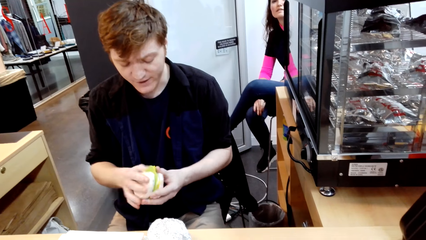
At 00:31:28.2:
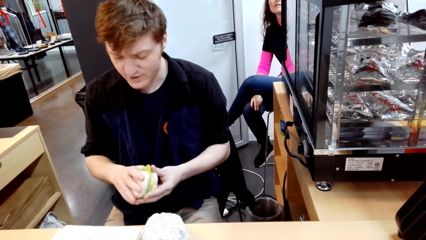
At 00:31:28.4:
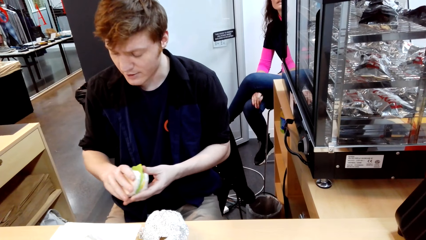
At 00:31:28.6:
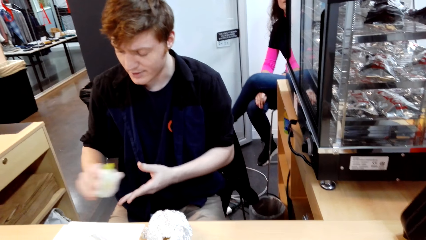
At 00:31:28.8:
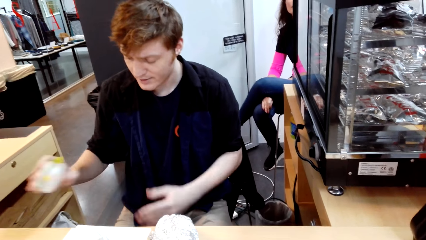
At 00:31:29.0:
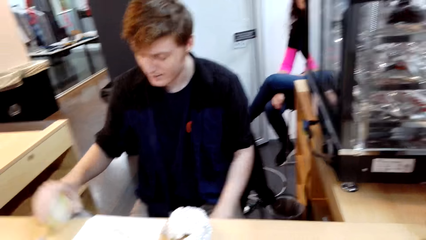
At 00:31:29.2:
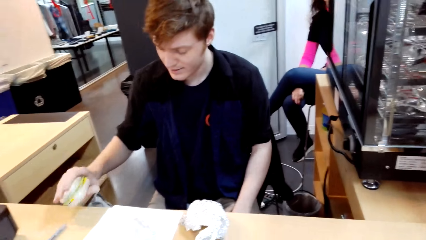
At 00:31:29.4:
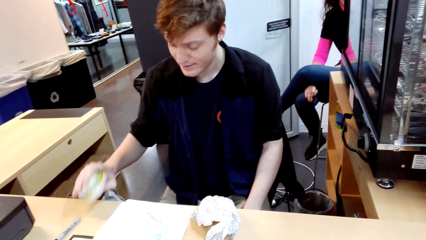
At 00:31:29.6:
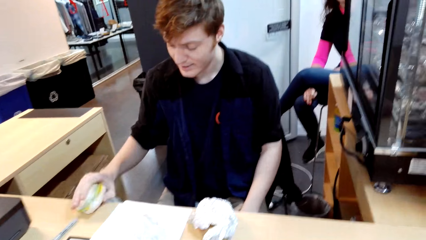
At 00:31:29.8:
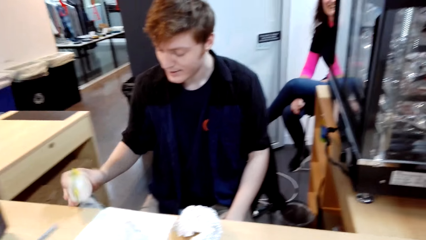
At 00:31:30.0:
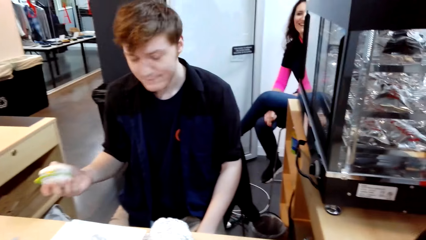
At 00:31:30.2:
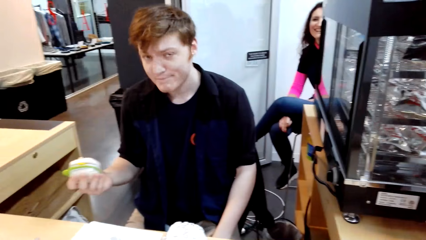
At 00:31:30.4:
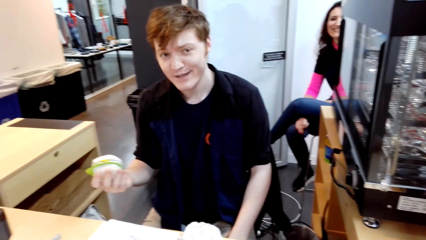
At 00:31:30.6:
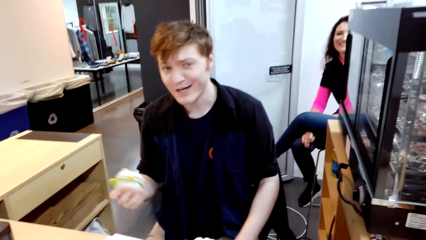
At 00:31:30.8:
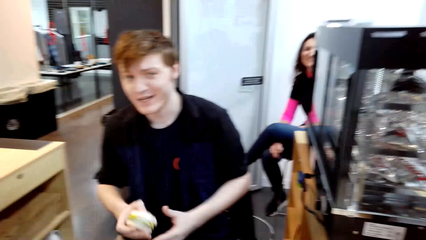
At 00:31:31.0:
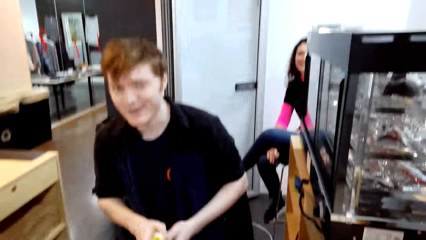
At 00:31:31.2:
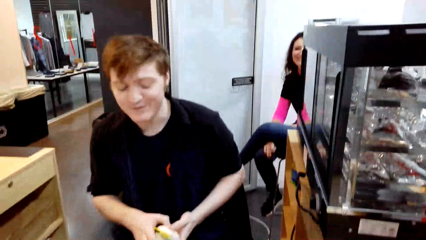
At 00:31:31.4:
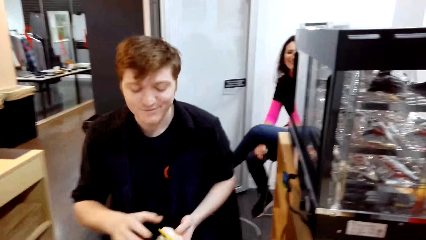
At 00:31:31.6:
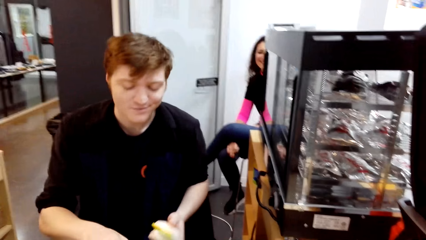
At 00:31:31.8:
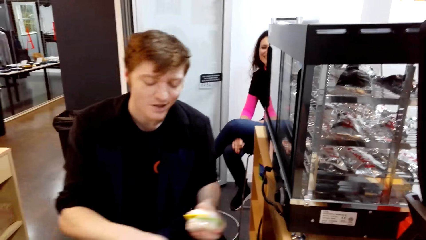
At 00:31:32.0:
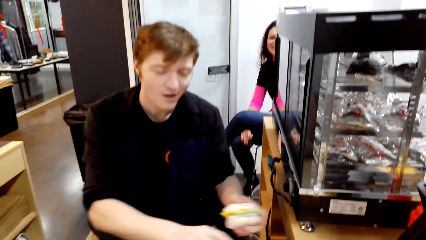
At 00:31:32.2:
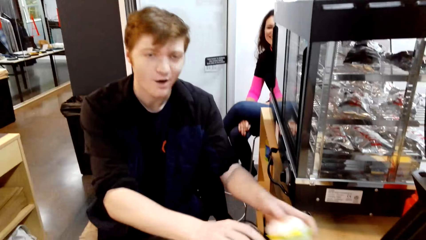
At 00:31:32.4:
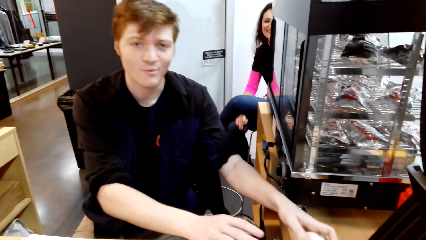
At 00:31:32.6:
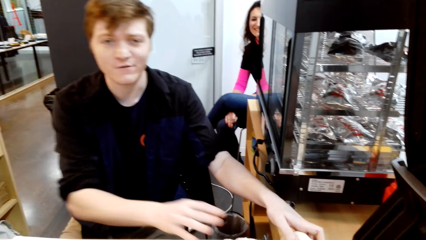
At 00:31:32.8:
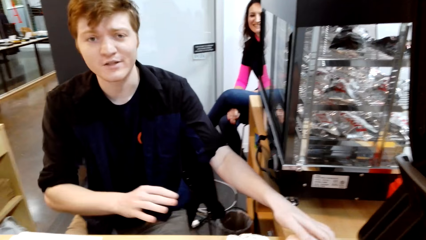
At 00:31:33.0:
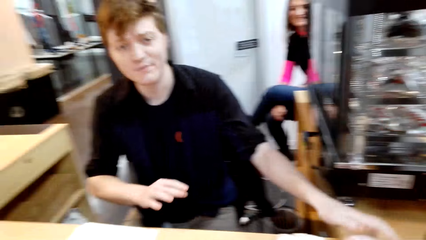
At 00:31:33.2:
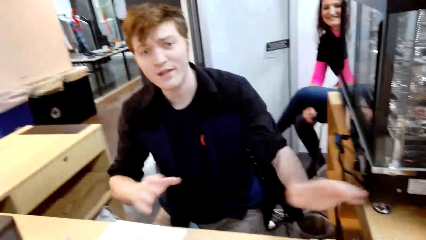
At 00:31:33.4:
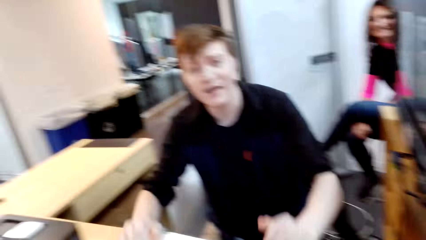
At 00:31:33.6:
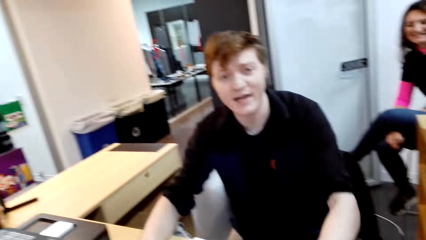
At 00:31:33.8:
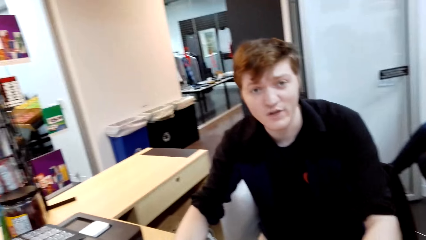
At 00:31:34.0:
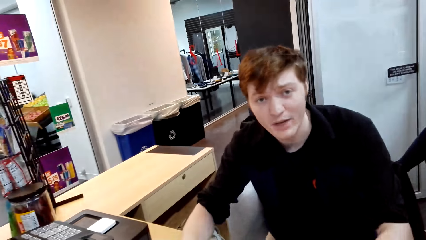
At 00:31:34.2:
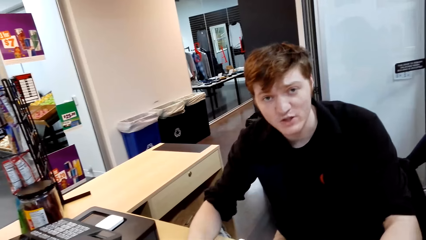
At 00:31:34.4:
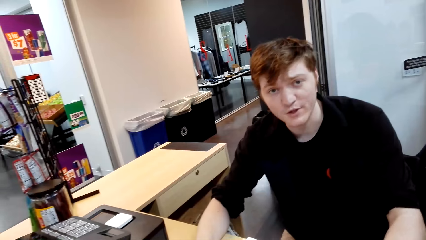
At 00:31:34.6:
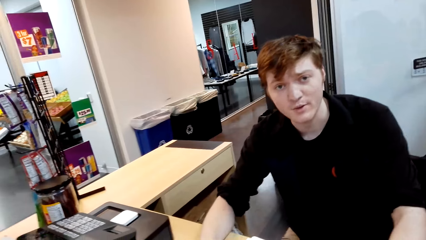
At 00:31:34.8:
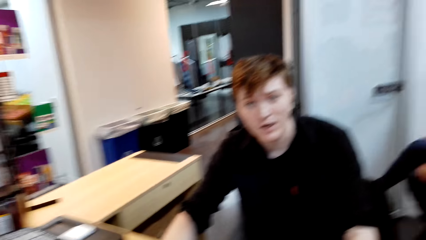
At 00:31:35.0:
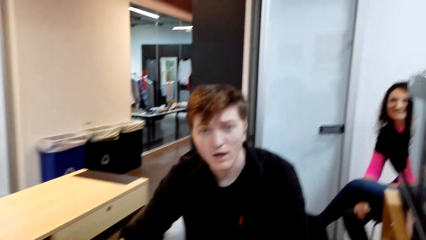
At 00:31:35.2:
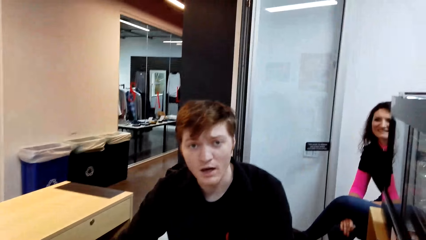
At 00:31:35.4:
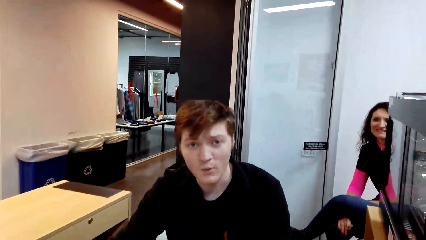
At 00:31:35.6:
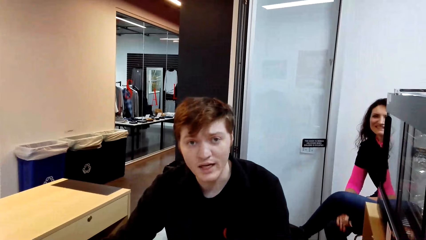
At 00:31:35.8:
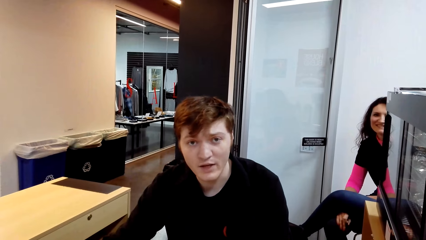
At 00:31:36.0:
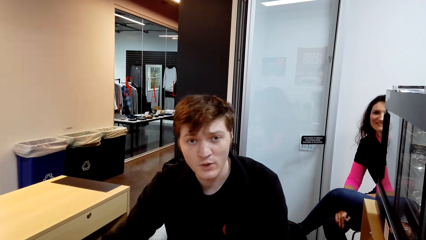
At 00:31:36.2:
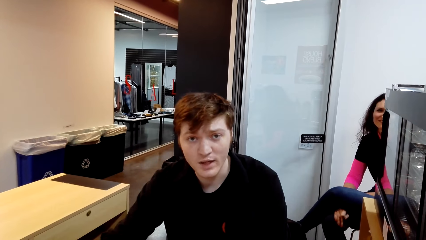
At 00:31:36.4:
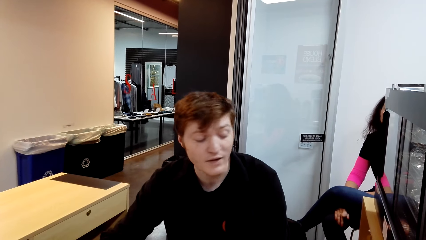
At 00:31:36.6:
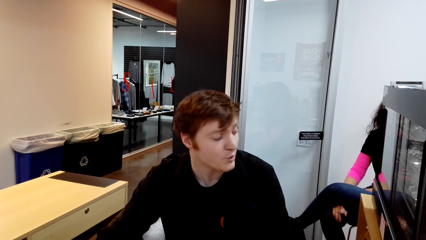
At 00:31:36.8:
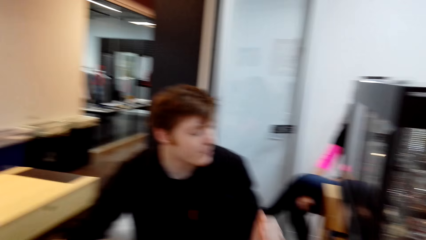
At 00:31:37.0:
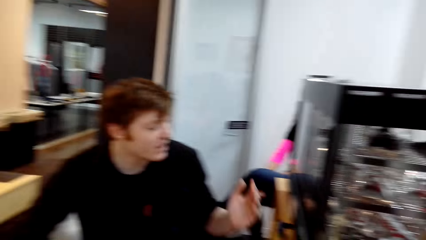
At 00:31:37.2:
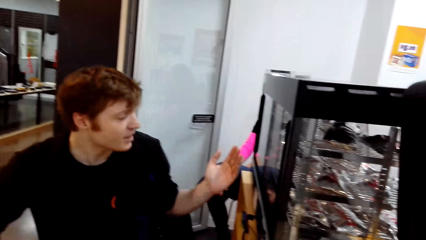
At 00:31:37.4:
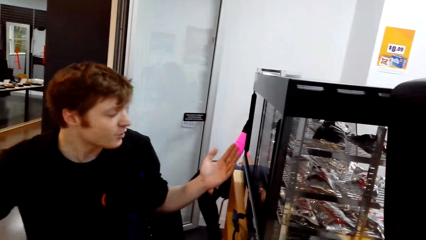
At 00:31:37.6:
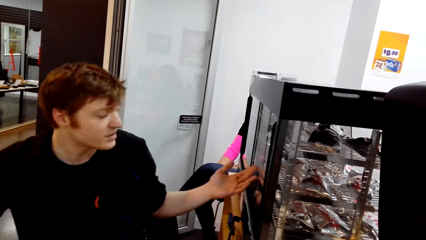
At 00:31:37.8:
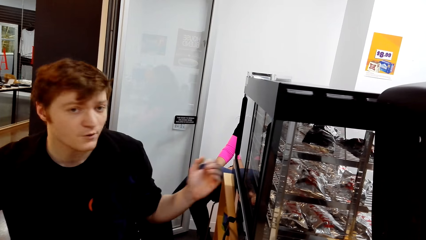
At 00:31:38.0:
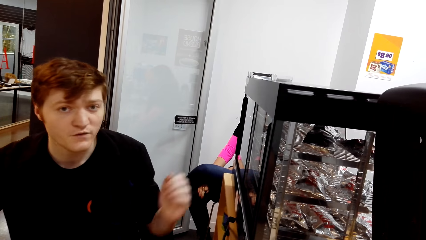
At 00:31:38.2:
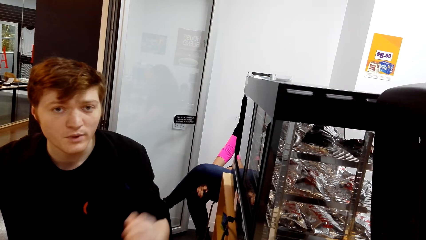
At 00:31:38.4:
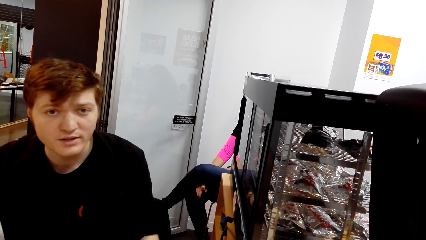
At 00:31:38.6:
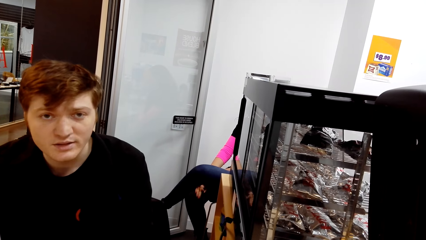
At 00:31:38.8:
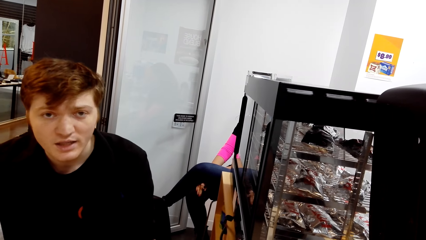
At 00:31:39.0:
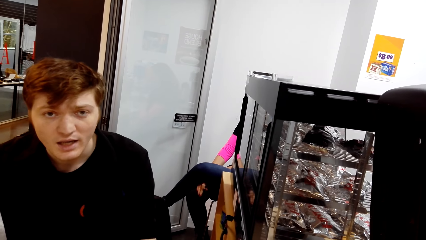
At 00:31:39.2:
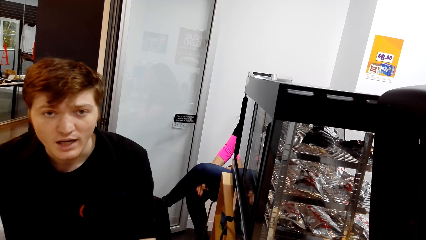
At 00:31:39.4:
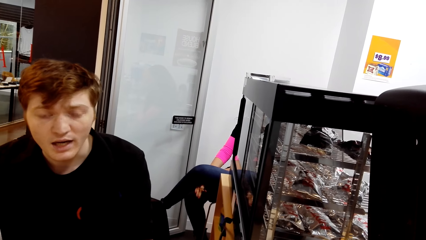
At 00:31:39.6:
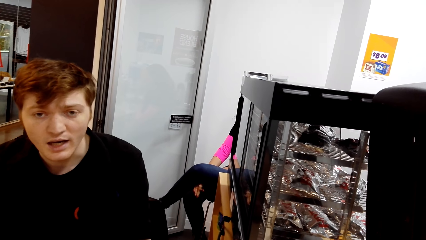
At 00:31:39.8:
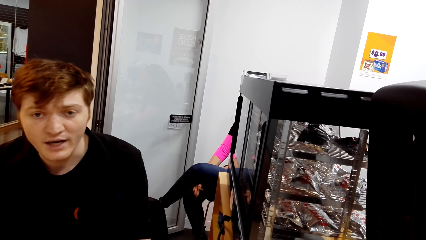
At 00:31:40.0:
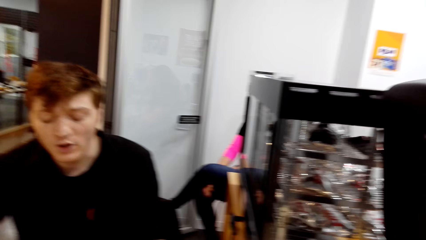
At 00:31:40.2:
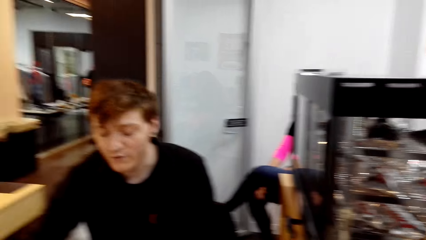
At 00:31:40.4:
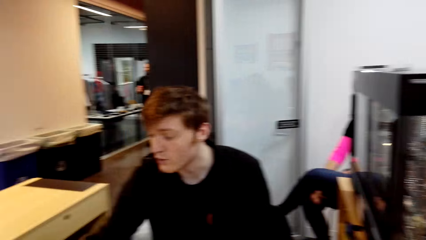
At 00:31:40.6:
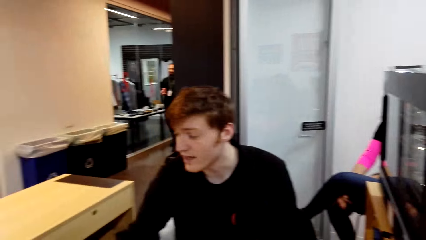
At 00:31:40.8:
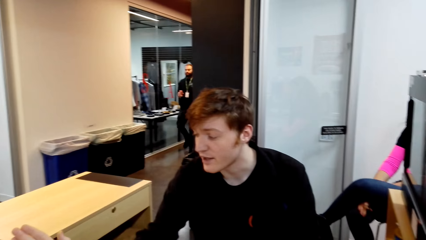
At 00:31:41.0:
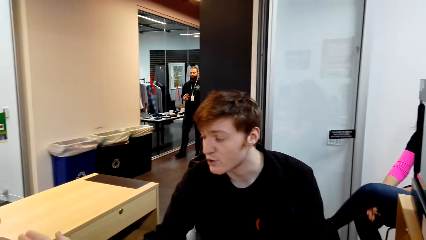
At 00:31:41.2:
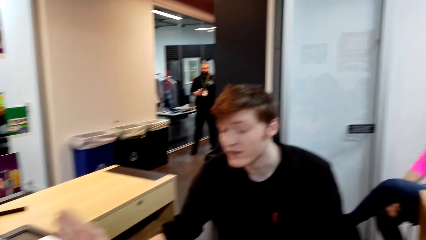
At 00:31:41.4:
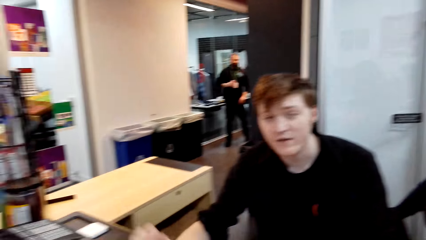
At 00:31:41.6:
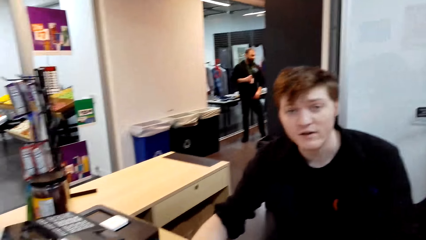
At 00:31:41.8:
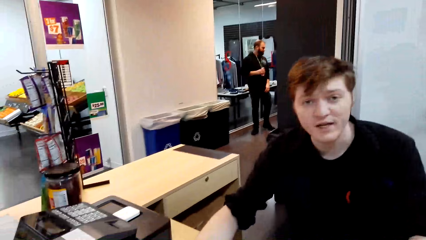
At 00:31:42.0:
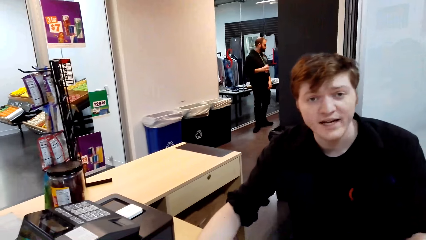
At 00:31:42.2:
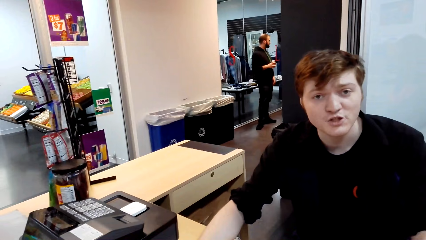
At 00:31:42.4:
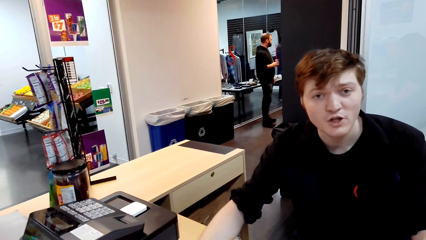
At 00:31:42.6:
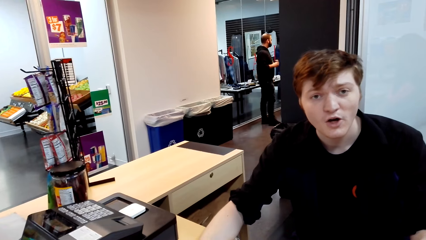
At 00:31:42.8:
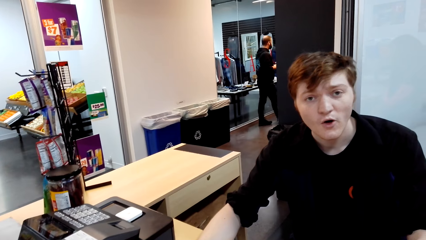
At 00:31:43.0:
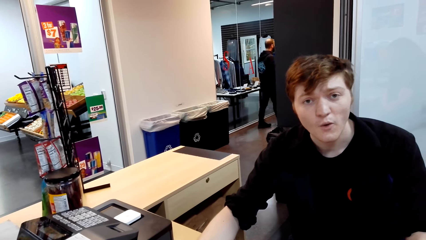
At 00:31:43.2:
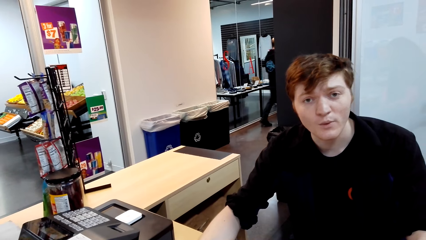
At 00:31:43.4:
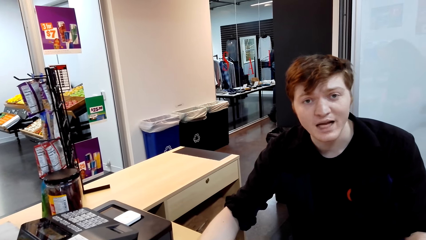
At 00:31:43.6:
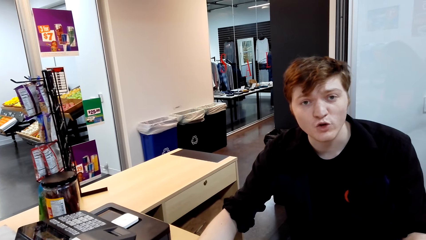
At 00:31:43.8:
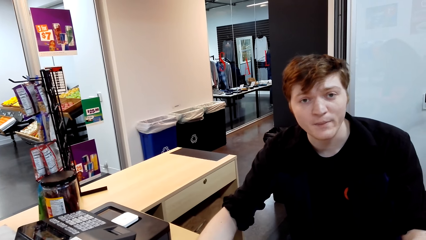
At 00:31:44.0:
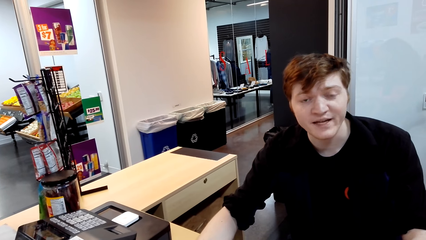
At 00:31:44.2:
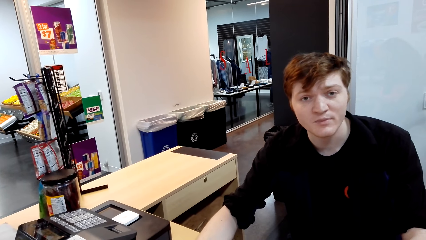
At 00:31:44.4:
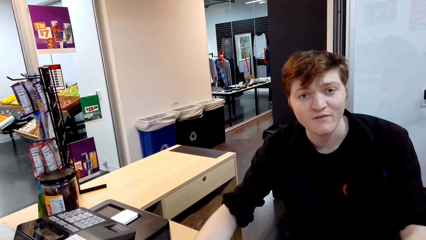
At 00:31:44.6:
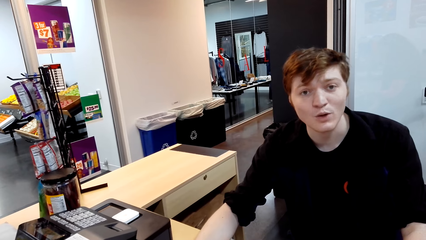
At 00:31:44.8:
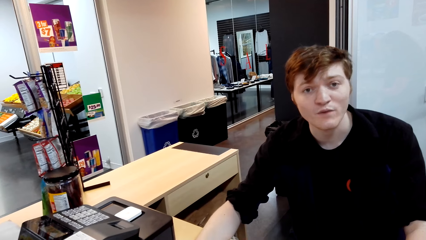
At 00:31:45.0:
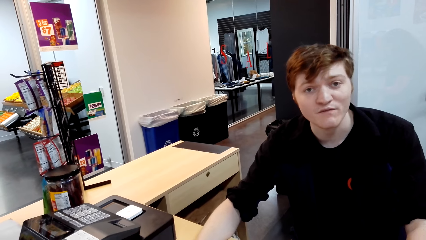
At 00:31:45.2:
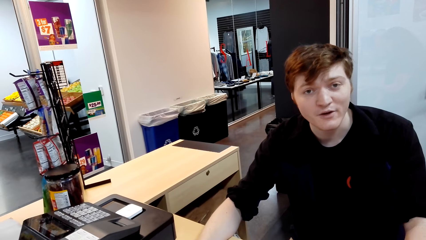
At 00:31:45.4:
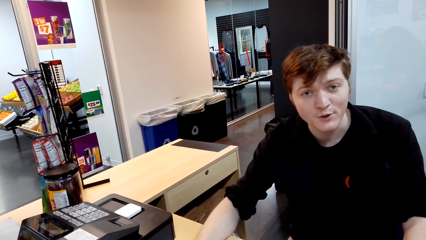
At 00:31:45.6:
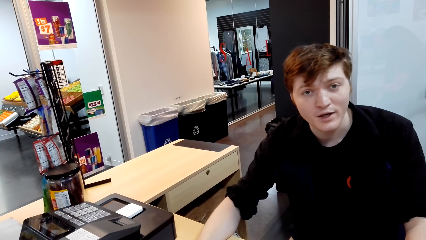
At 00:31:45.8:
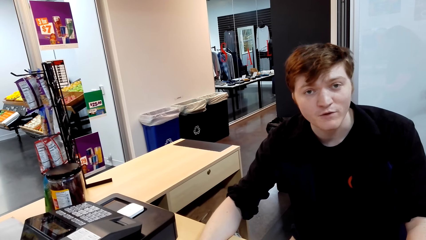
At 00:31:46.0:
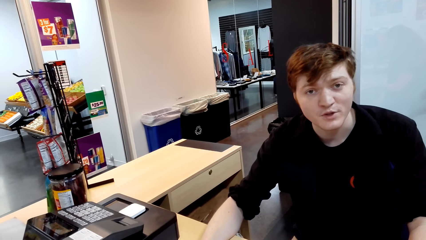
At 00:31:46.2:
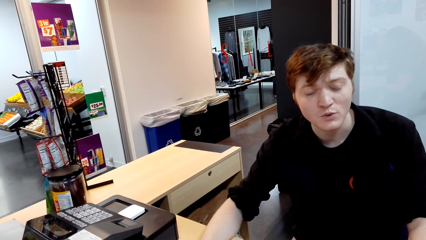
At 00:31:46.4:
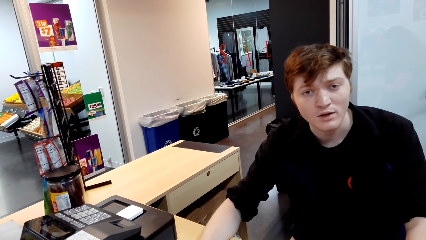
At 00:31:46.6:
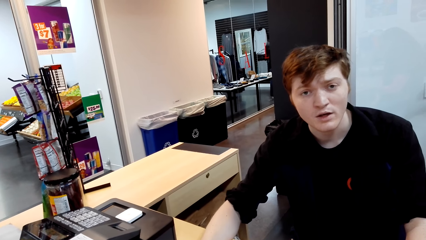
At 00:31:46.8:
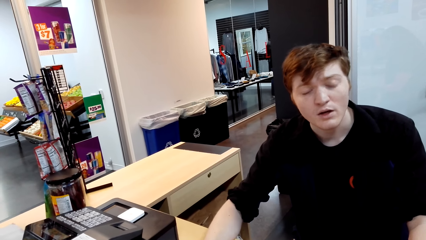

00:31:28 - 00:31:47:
A man talks with the camera wearer. The man puts the burger aside. The man explains the situation of the burger to the camera wearer.
